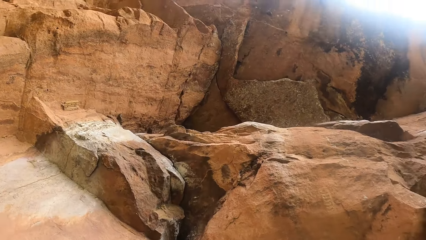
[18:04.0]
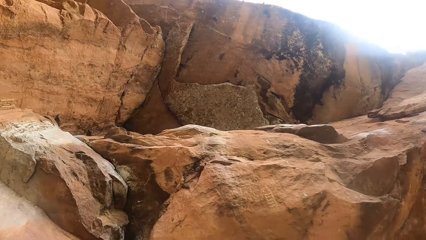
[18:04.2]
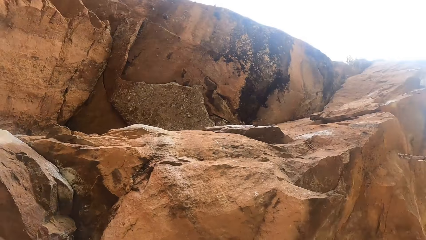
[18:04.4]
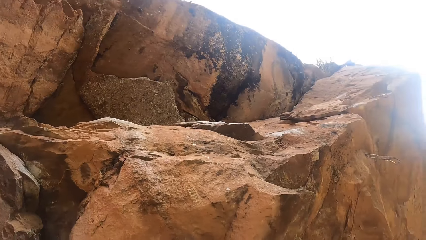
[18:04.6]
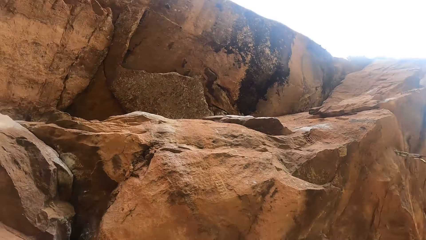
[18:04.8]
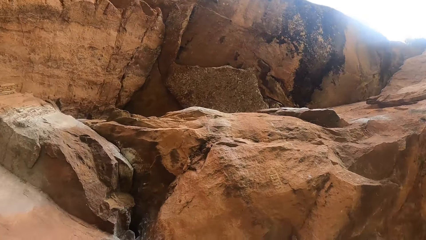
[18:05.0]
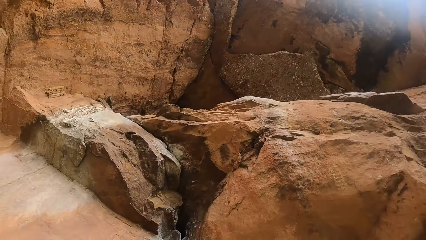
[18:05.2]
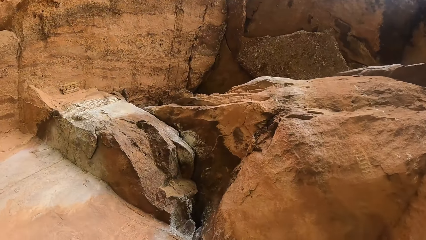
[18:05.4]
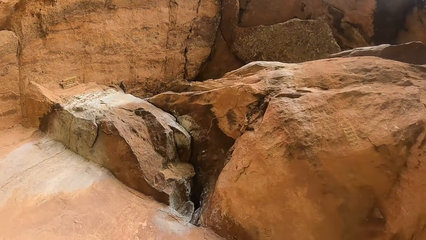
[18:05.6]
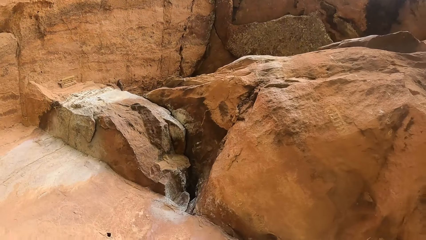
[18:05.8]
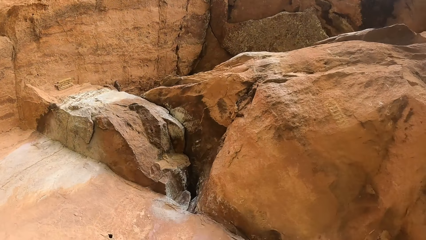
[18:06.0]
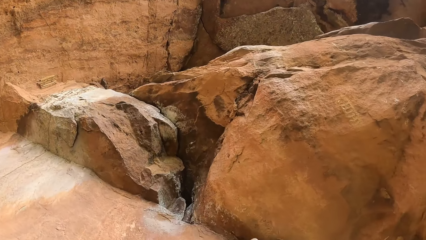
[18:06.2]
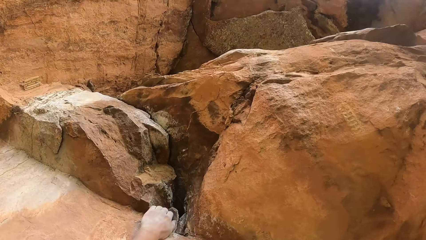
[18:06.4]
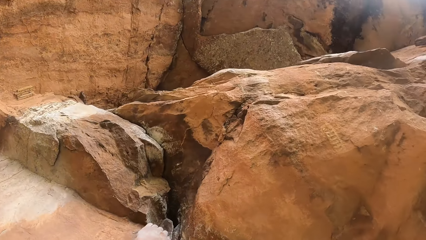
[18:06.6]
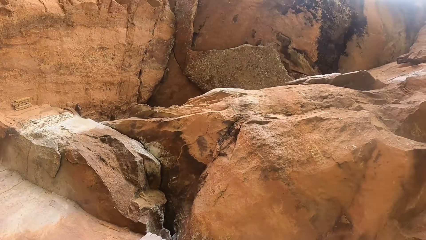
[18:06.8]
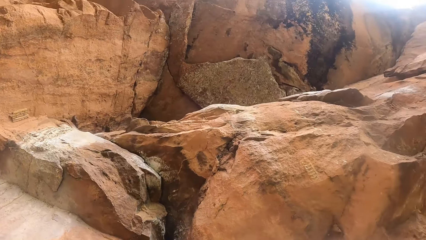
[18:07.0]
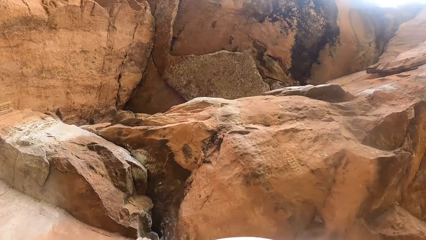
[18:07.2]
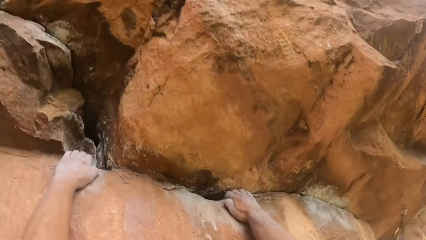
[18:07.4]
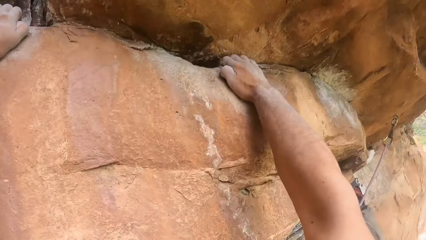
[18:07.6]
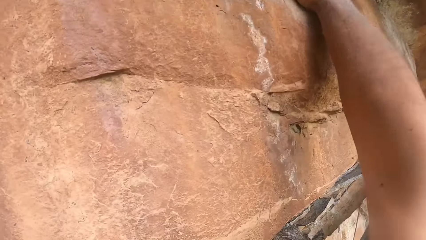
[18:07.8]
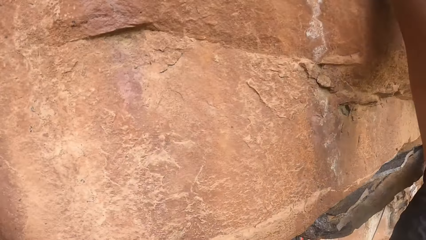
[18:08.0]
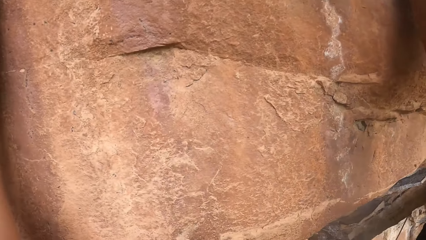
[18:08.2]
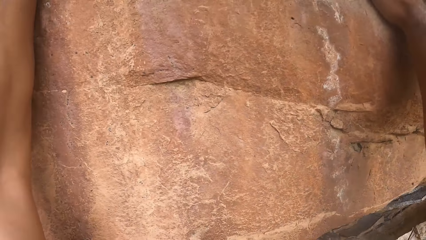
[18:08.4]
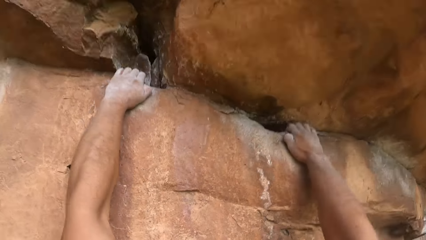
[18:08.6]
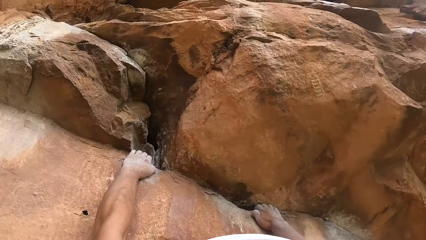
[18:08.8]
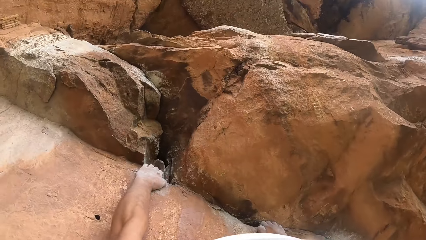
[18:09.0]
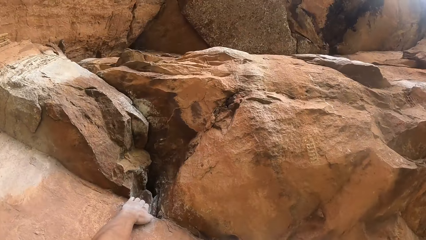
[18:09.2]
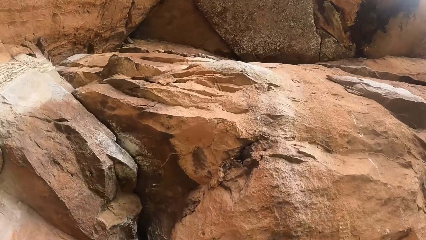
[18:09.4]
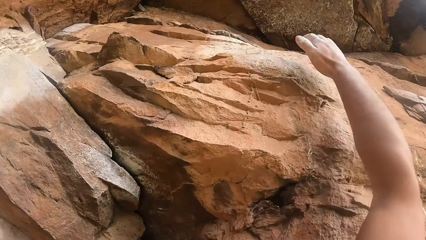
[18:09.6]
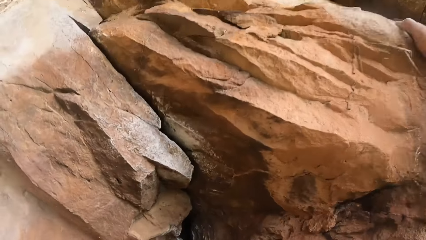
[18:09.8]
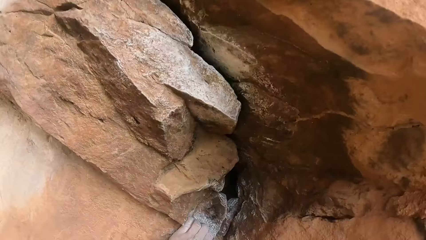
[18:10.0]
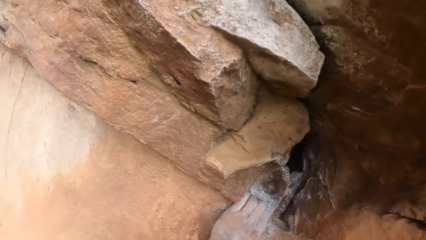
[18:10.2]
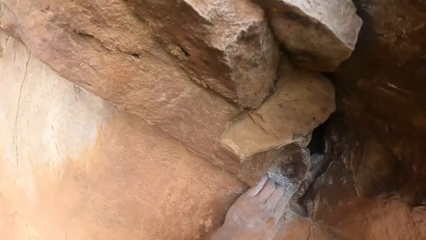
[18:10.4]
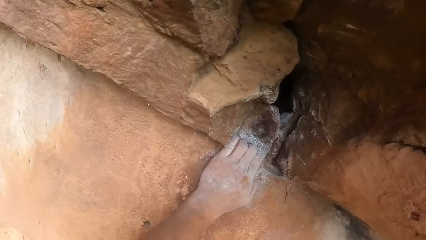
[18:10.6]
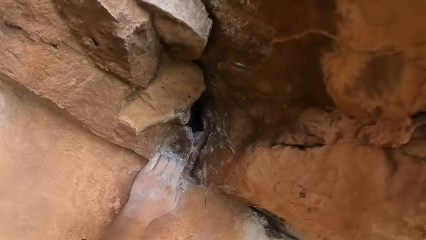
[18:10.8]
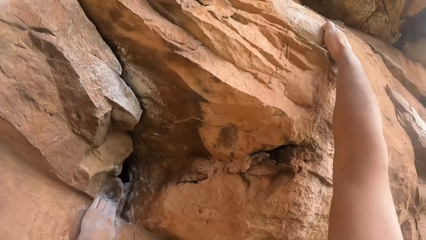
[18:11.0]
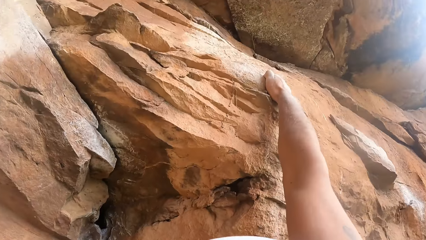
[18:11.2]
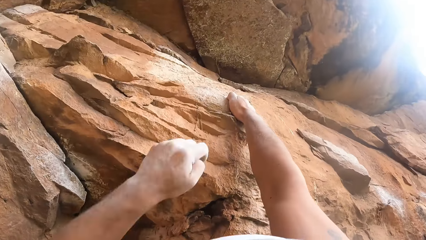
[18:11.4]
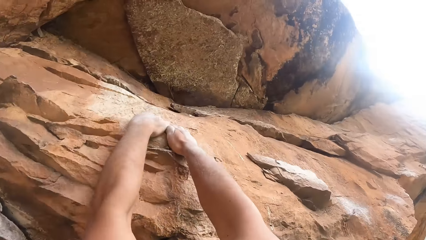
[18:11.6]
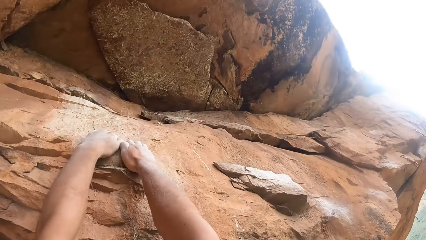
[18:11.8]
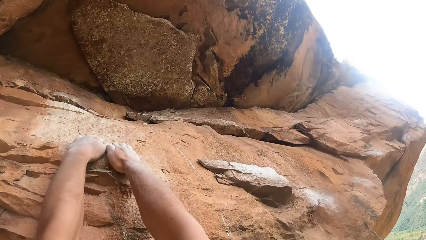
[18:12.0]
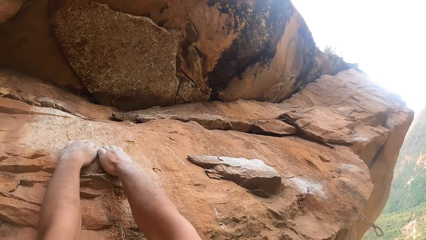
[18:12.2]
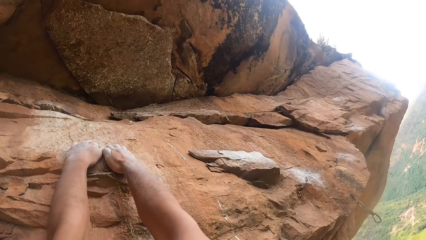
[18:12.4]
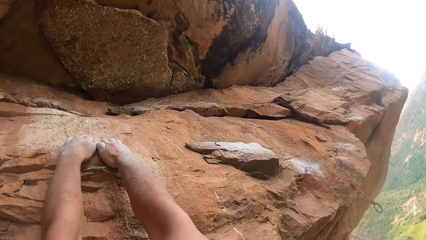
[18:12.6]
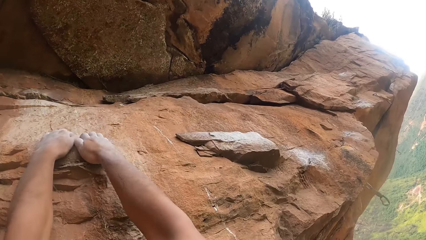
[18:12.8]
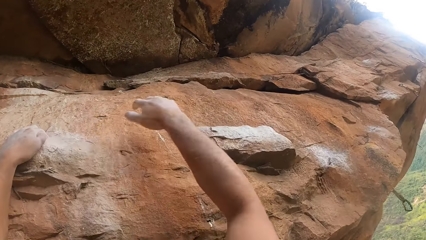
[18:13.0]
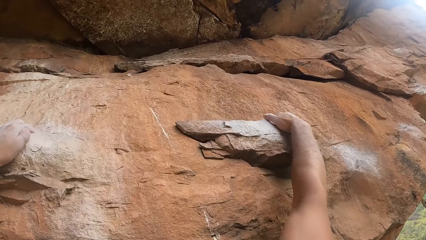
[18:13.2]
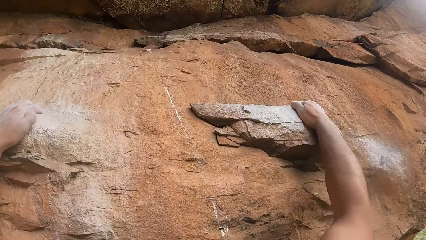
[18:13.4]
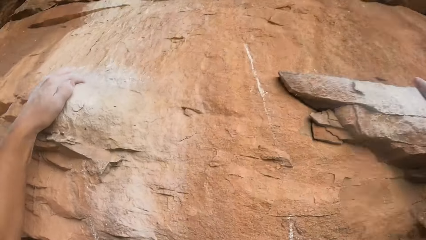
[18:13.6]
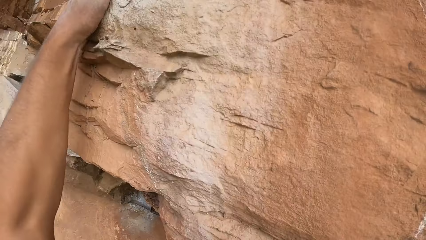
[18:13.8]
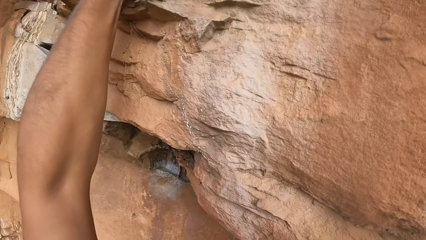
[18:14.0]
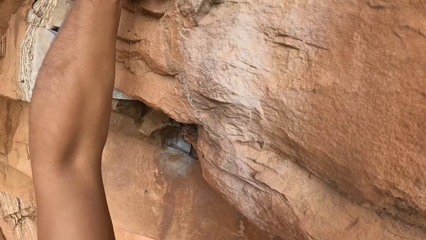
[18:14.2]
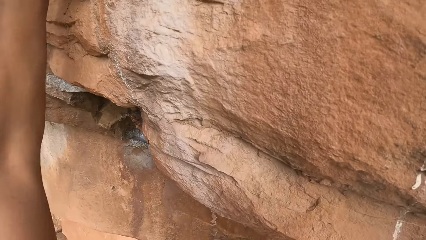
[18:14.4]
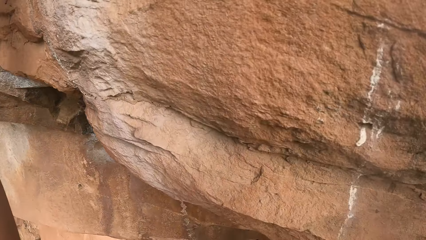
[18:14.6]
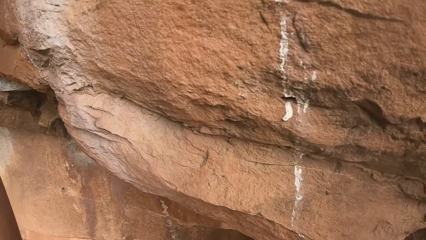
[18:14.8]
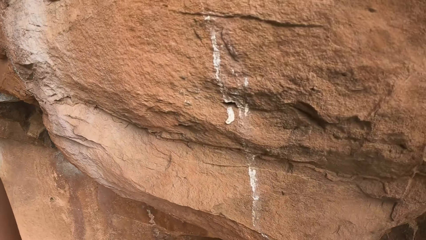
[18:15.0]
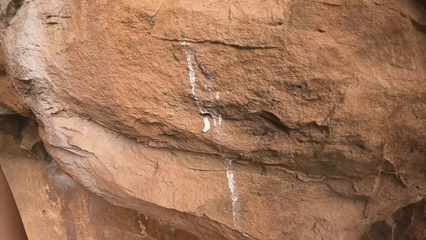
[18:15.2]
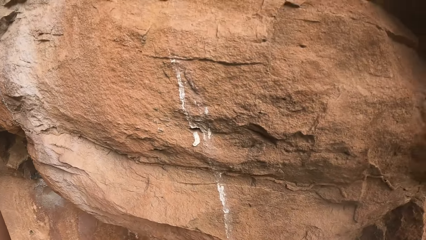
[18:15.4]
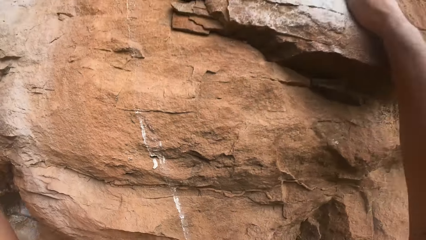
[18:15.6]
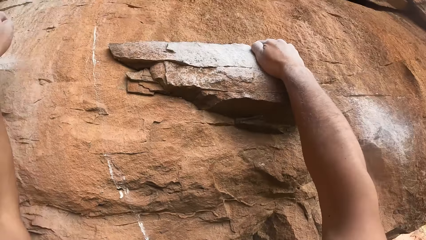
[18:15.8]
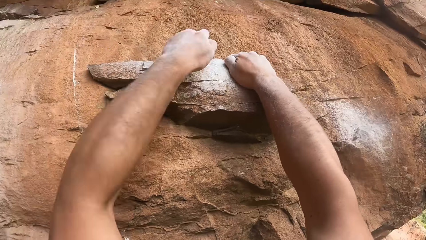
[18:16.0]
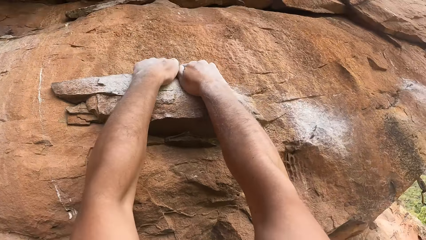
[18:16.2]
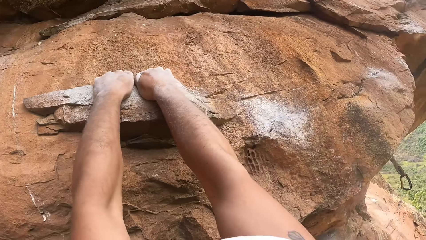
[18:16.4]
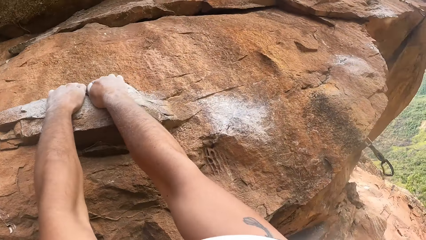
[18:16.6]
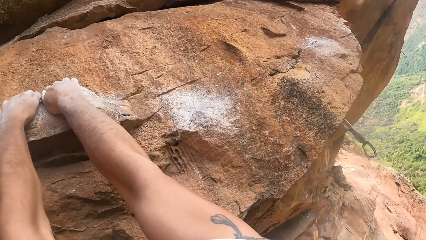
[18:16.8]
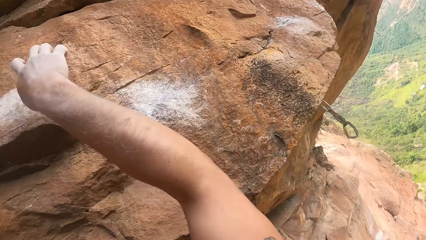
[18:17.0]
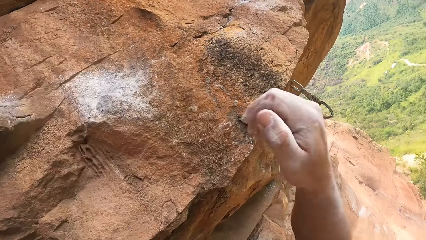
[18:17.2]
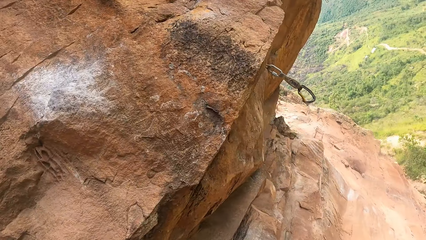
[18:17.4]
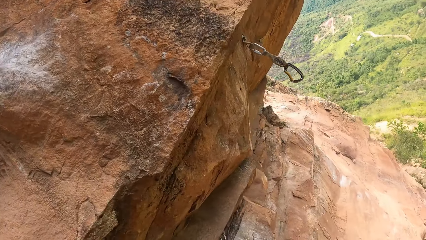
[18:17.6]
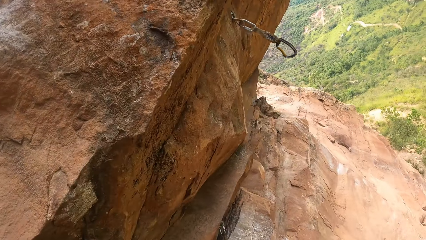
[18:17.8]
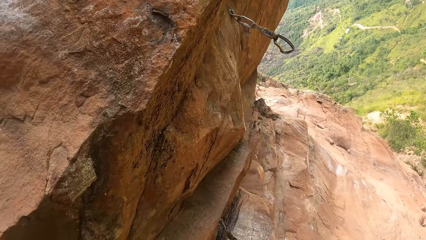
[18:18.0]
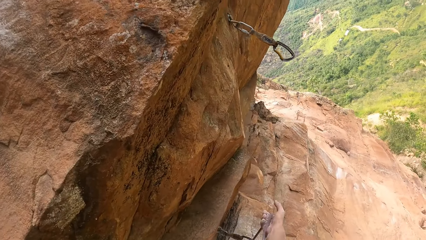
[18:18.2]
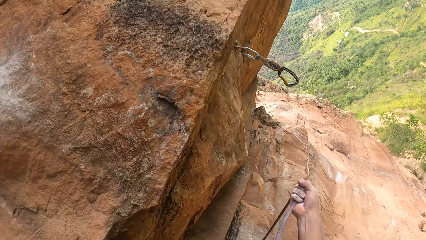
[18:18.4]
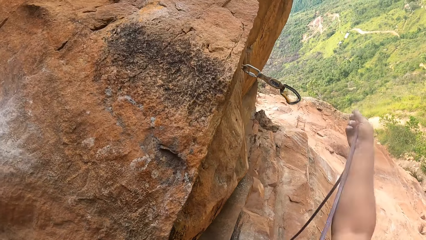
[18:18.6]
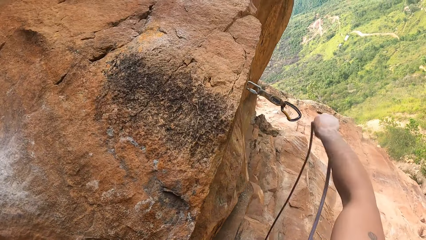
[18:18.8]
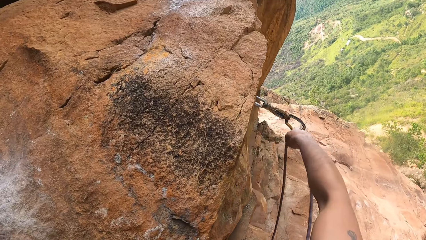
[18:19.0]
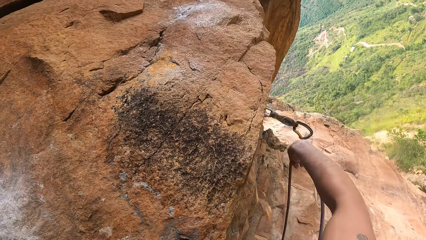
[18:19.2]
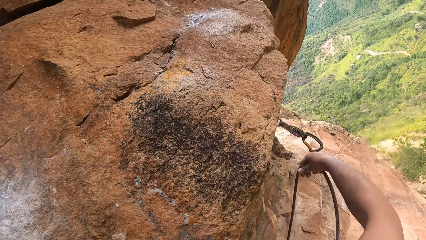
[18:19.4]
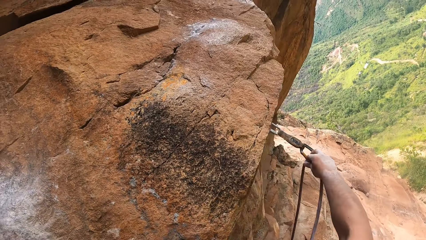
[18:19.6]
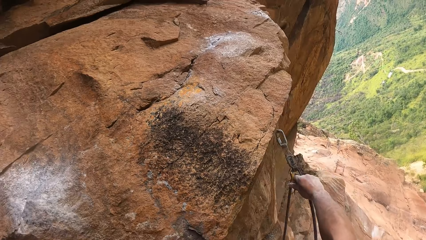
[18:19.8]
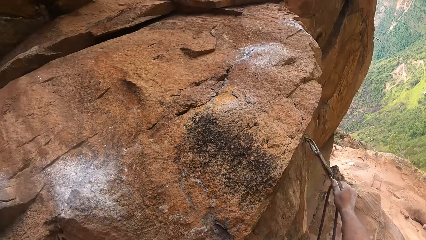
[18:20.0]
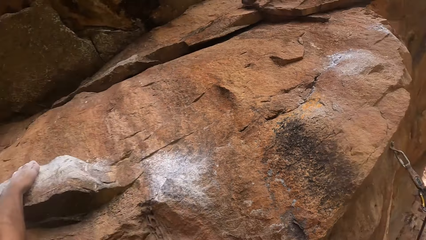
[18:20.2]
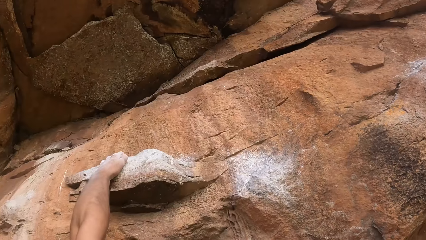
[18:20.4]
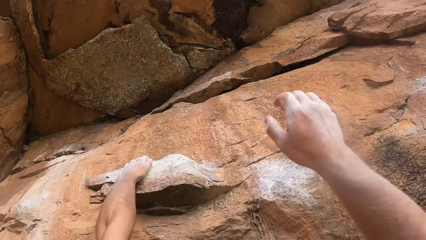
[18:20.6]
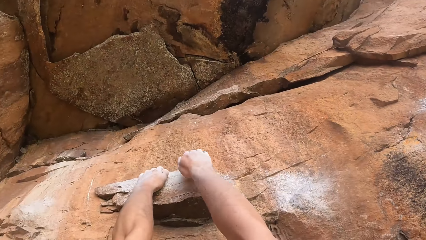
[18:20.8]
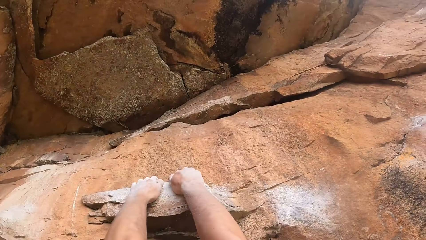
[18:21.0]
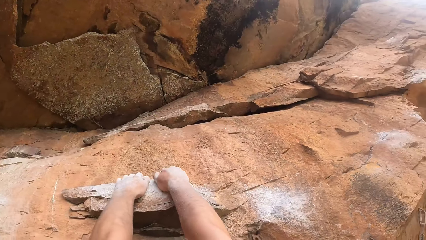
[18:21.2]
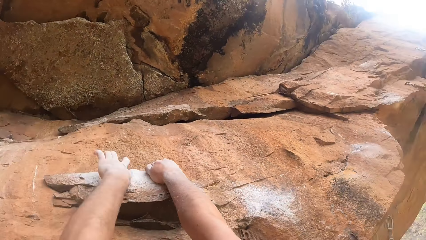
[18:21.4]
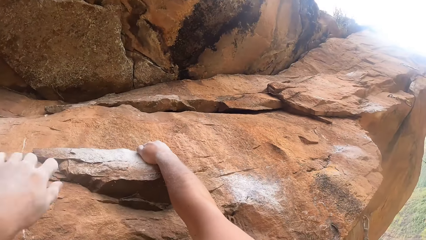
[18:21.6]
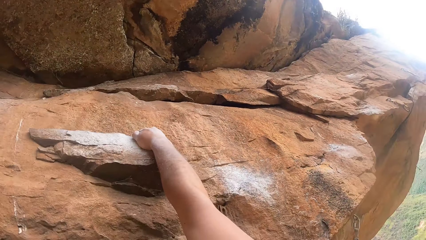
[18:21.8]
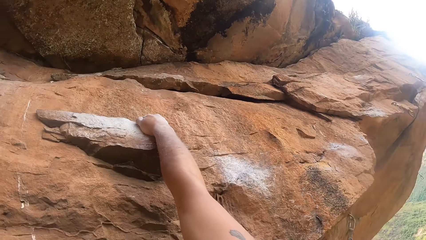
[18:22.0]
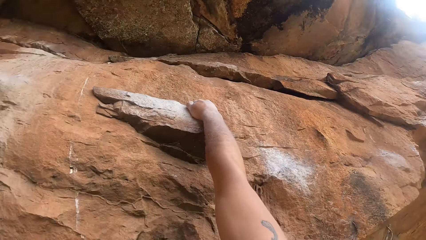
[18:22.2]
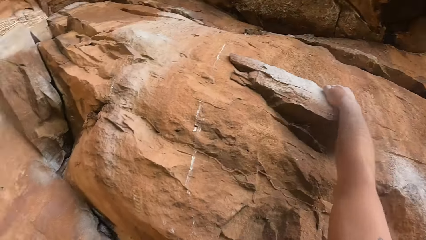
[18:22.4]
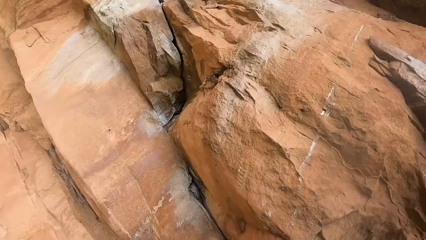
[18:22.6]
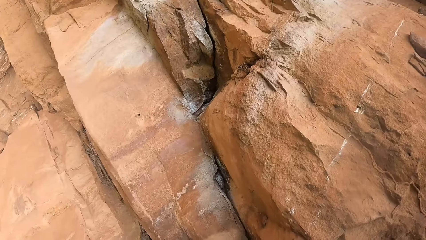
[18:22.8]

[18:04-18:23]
The camera wearer looks around, moves their hand, holds on the rock, ascends the rock, and holds on the rock. They put the rope on, pick the rope, and hold the rock.
